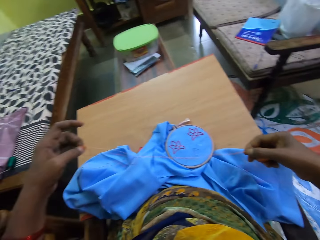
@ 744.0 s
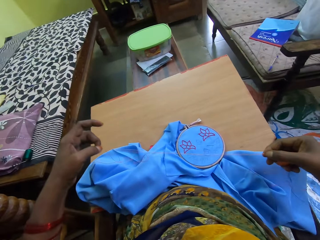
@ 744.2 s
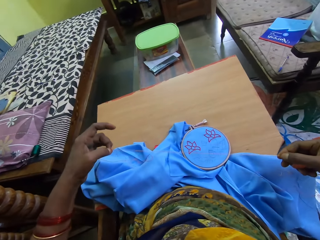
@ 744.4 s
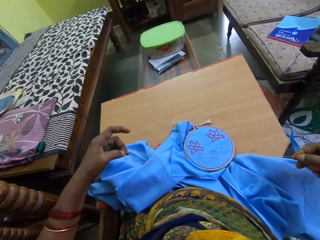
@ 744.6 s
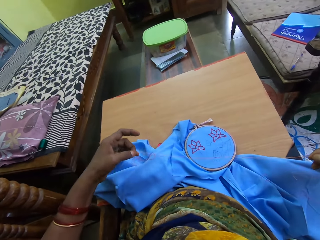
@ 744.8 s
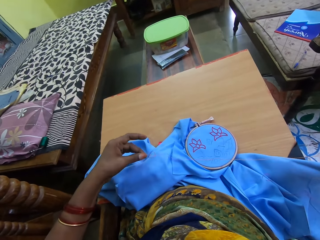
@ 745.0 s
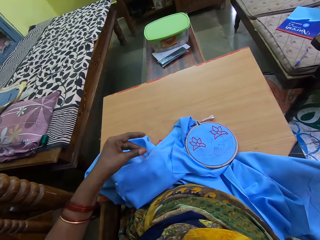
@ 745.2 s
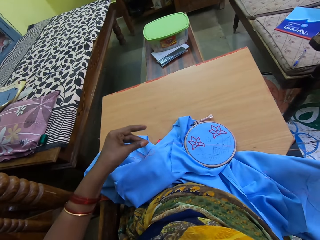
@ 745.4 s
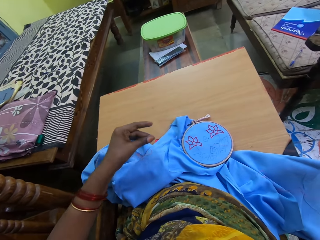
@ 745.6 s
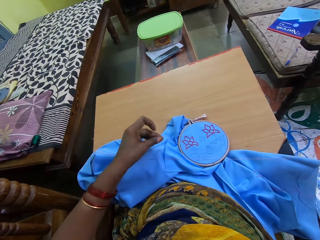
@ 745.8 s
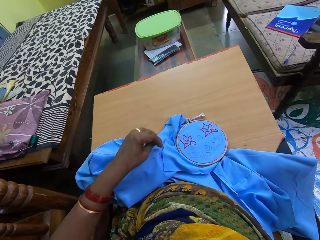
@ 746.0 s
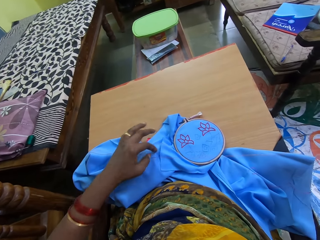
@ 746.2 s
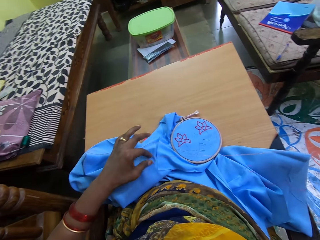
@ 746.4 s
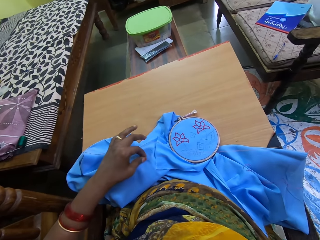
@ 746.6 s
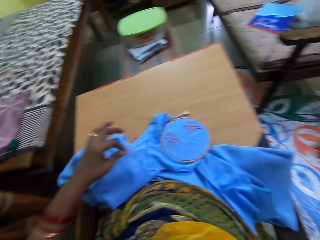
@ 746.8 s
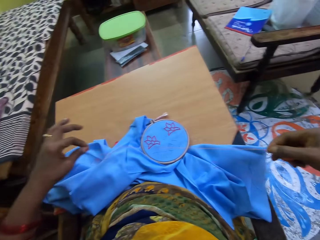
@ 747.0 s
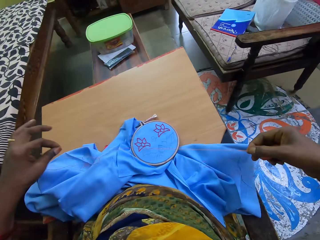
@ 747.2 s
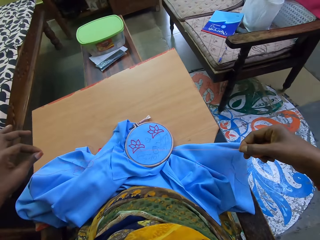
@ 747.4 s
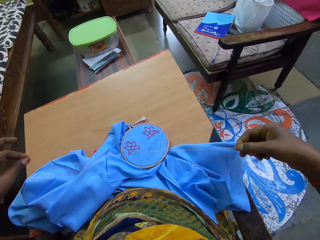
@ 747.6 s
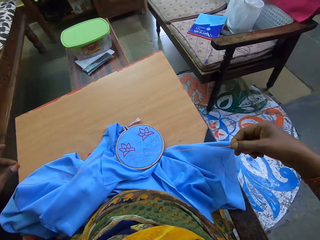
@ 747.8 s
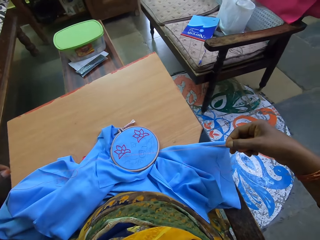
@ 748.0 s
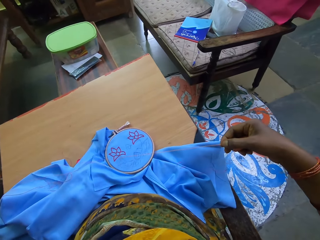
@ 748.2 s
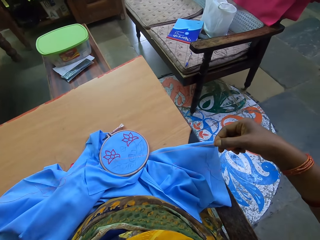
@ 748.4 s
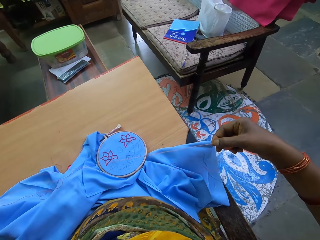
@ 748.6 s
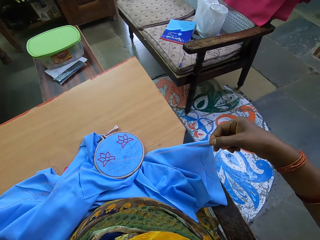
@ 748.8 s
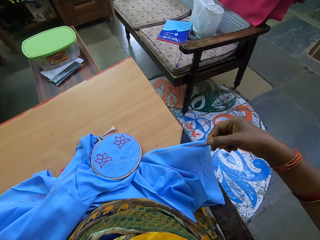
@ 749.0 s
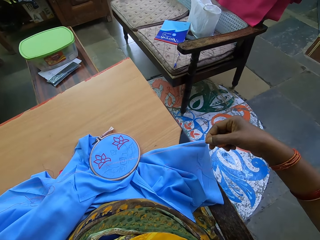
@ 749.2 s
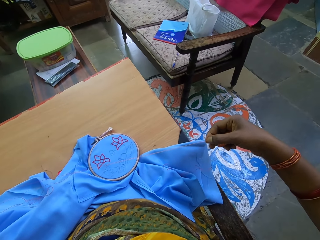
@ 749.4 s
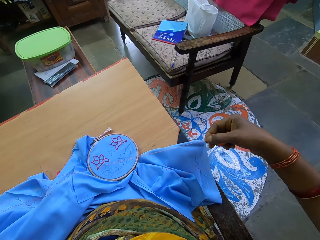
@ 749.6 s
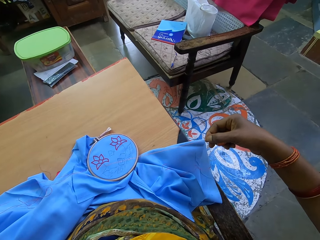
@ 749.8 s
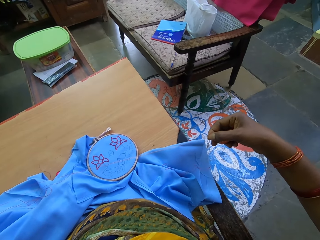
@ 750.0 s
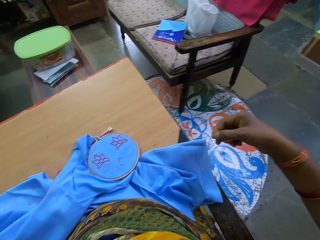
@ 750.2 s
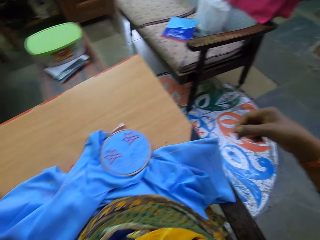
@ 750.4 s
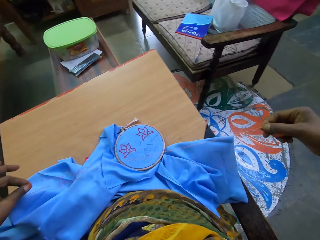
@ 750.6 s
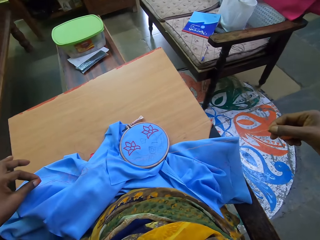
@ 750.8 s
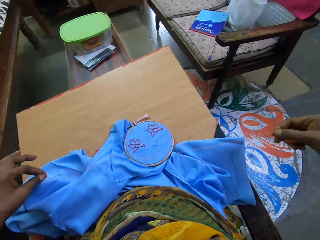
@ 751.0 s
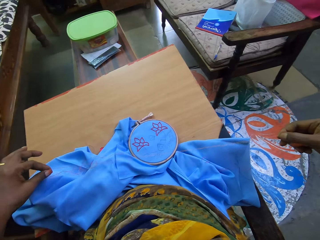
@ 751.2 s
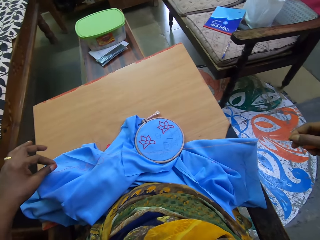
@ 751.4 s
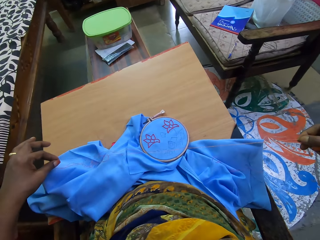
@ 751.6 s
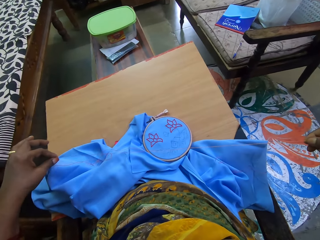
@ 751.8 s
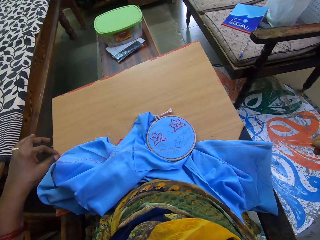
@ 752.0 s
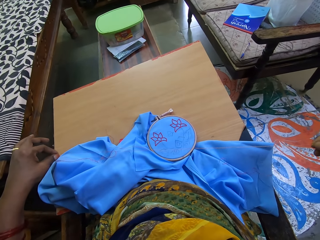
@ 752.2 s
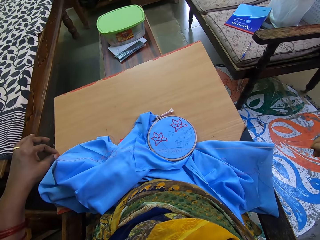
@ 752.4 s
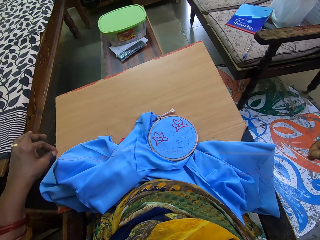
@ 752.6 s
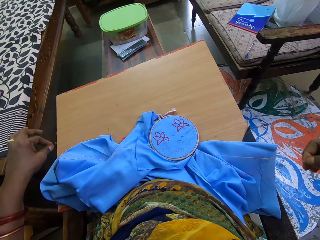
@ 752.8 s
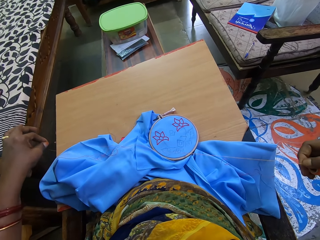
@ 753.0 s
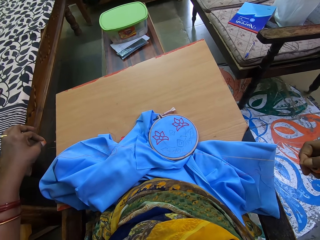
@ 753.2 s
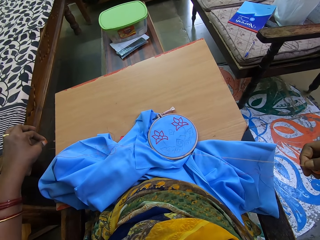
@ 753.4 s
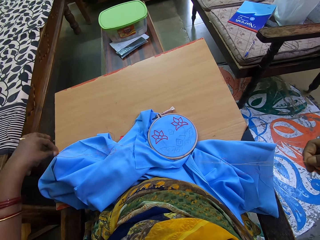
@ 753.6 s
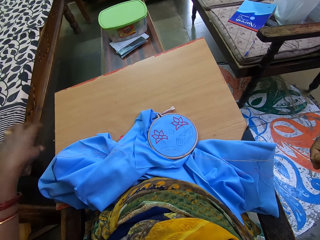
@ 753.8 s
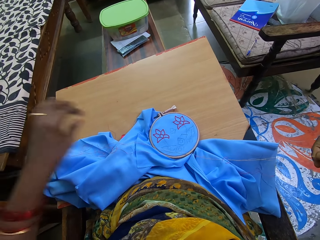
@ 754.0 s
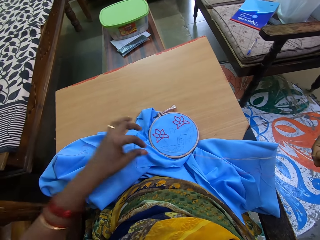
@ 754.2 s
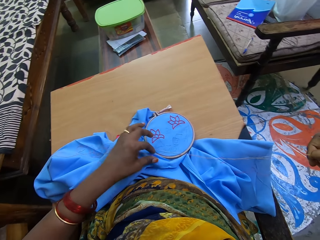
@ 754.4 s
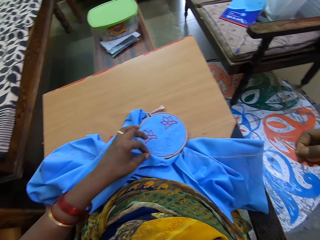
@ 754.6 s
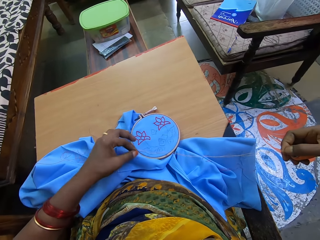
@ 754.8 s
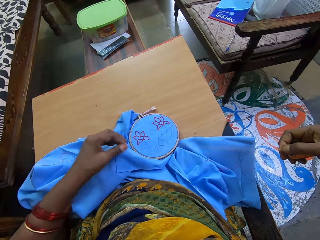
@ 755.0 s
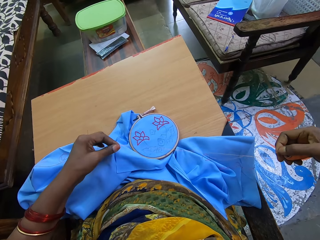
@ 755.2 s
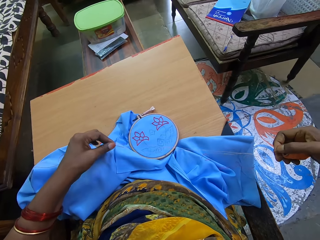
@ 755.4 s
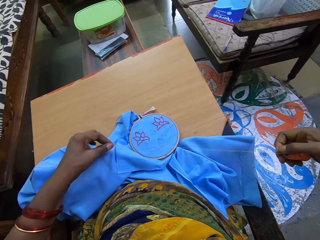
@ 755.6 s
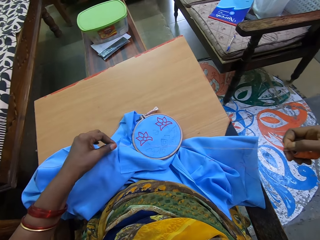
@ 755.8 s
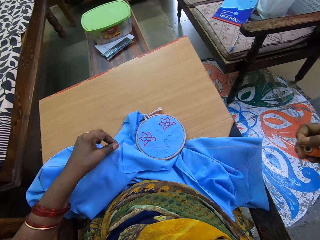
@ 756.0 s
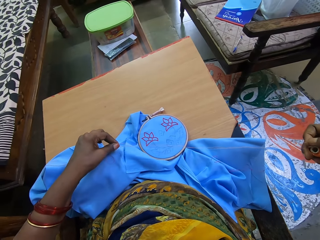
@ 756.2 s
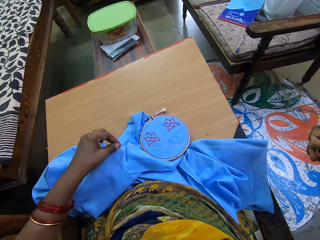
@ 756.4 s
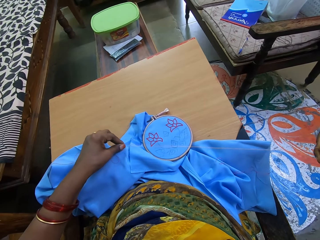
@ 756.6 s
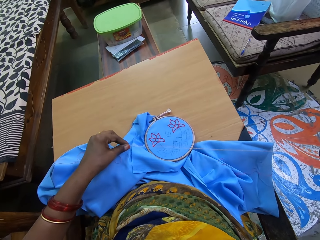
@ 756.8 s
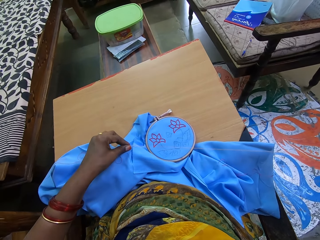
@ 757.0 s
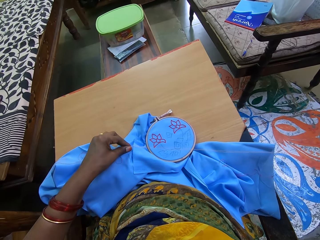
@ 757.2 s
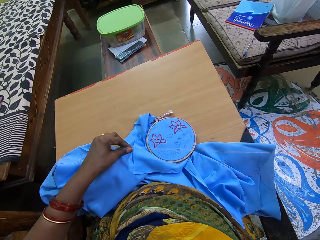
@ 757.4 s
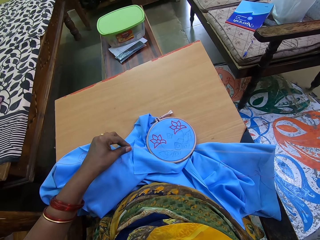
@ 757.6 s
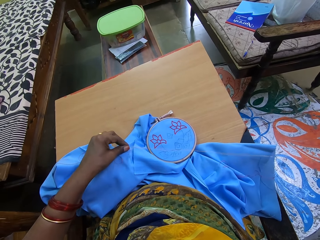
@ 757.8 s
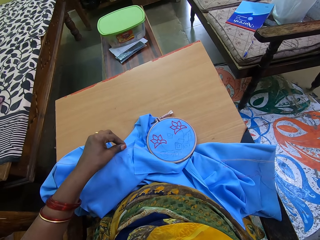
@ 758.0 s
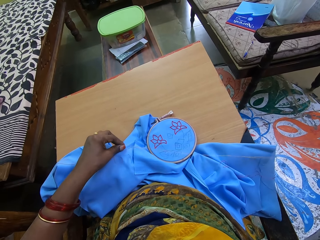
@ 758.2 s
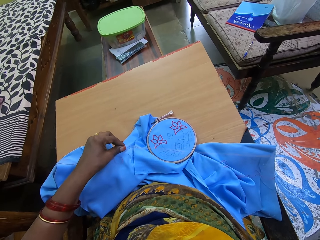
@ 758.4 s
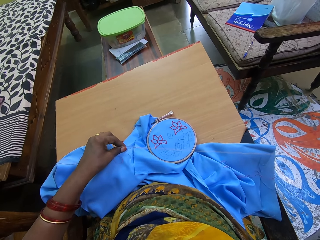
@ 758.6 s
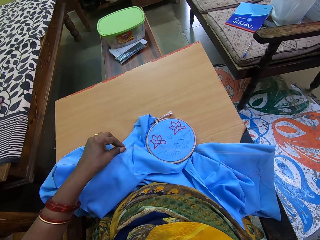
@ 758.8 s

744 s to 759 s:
The camera wearer places the thread on the fabric on the table with her left hand. She picks the thread from the fabric in the hoop on the table. She pulls the thread with her hands. She places the thread on the fabric on the table with her left hand. She picks the thread from the fabric in the hoop on the table. She pulls the thread with her hands.

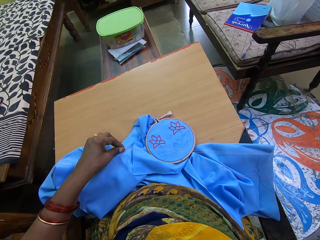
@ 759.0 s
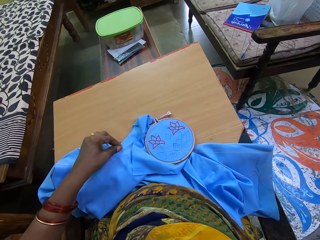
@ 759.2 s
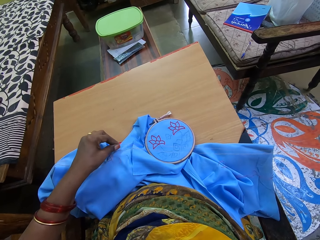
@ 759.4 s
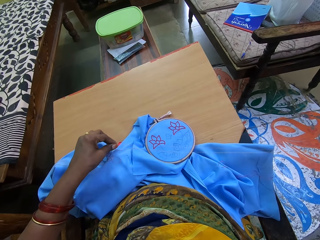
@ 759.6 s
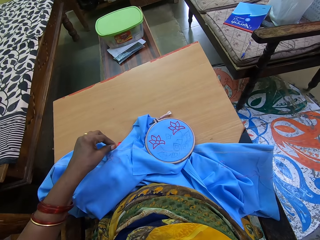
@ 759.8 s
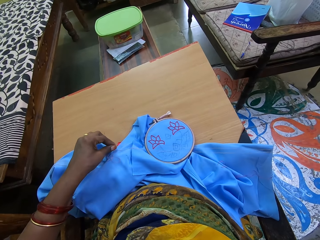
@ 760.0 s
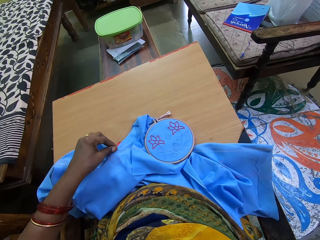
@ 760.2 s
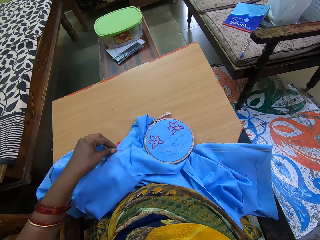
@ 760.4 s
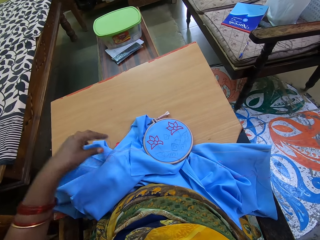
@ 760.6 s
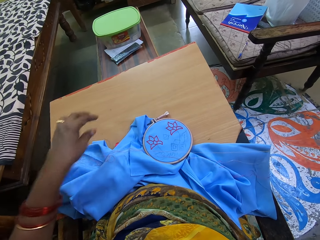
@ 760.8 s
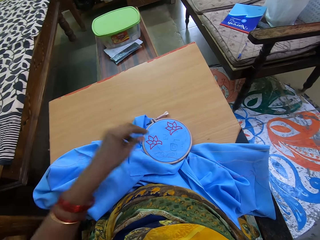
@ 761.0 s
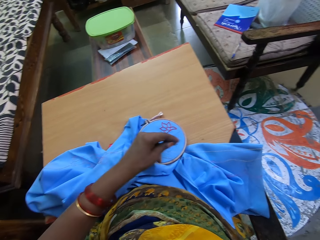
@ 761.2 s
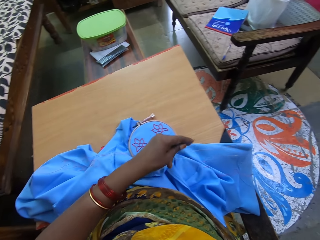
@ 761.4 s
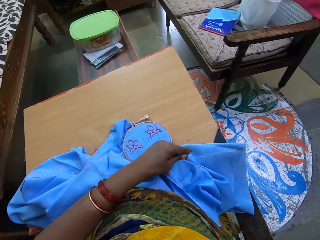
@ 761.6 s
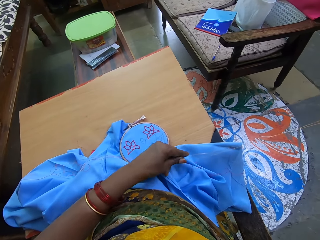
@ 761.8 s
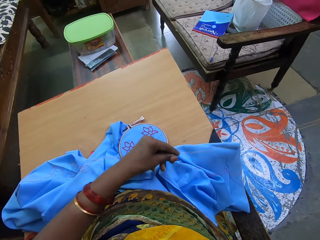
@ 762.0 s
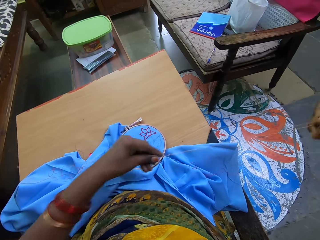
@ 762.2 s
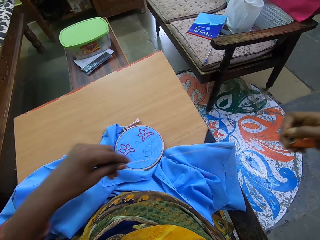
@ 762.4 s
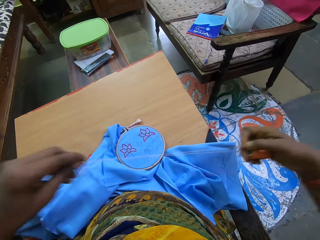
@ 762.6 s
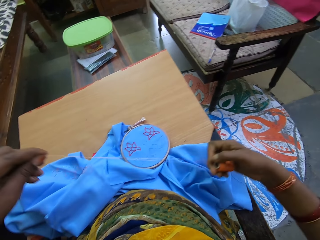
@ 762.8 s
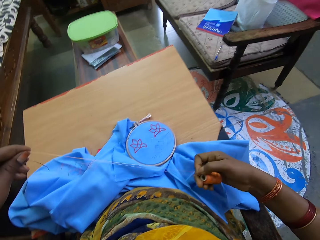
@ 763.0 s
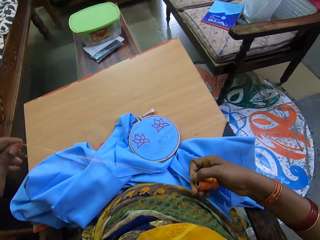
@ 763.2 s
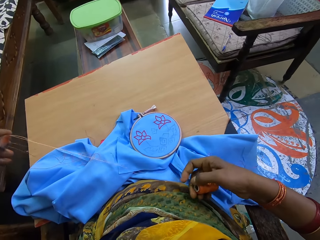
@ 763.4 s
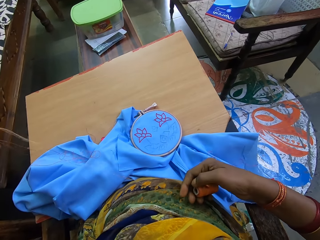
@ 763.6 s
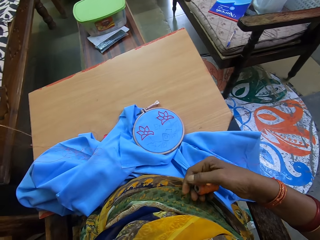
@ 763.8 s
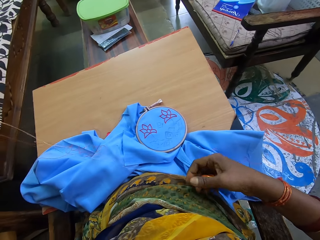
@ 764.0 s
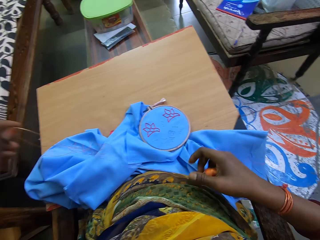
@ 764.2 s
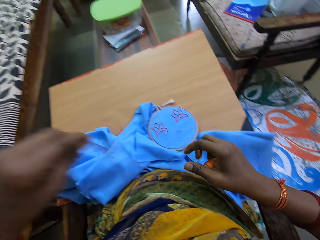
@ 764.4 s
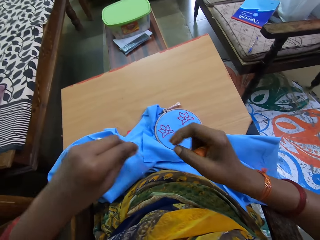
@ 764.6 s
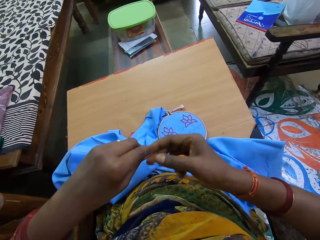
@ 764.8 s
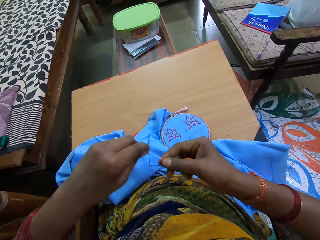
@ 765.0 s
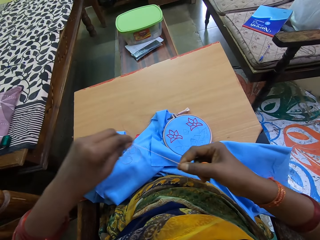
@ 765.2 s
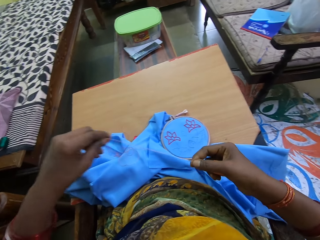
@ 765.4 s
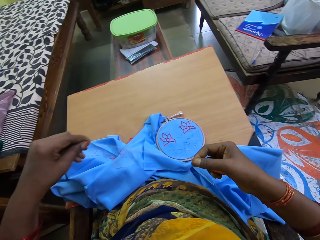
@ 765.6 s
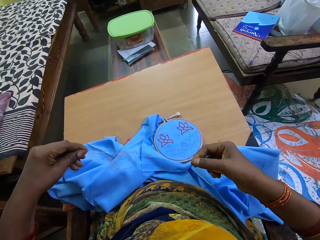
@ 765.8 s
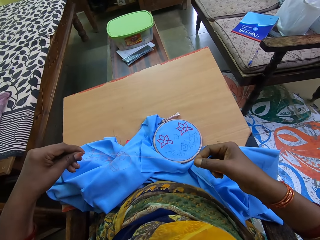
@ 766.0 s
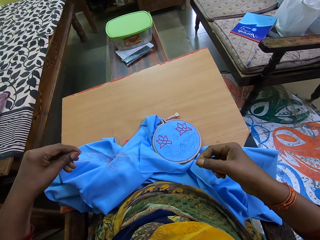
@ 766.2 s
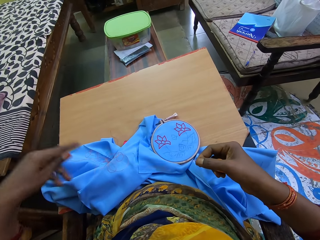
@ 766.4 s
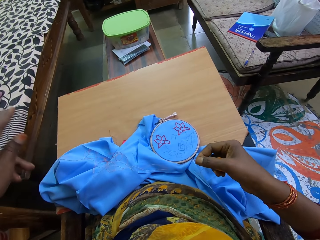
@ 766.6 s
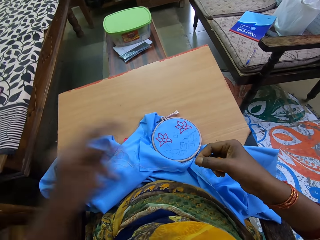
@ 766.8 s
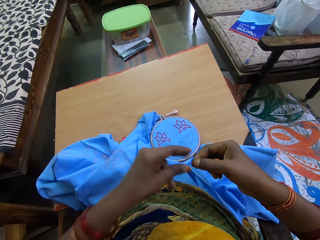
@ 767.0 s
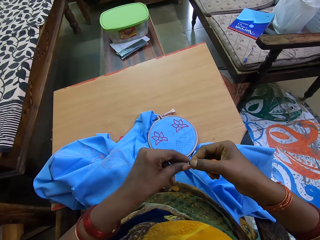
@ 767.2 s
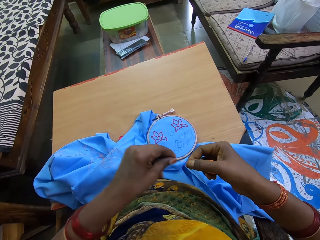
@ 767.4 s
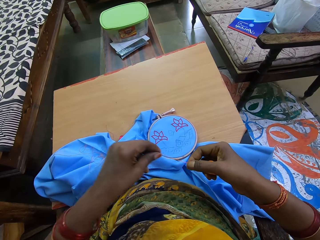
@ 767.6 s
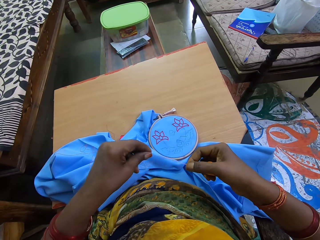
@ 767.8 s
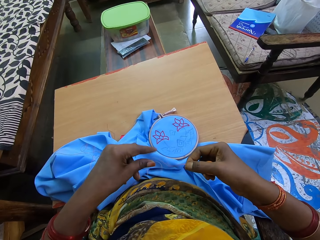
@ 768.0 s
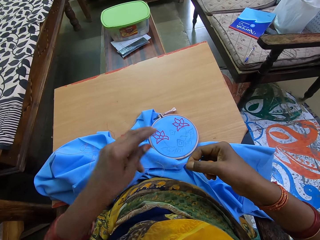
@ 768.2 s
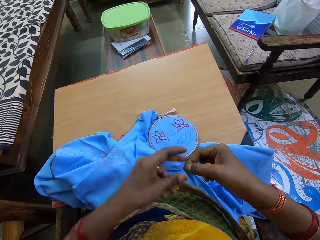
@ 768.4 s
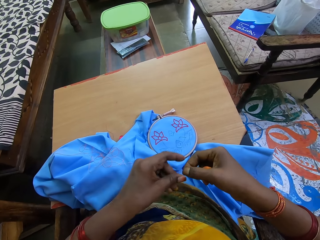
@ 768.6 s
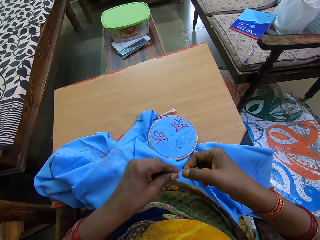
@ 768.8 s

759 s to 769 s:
The camera wearer places the thread on the fabric in the hoop on the table with her left hand. She pulls the thread with her hands. She pulls the thread with her hands again.
